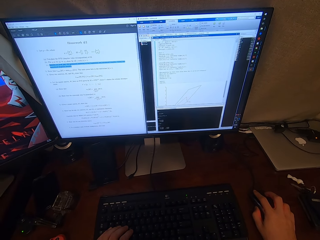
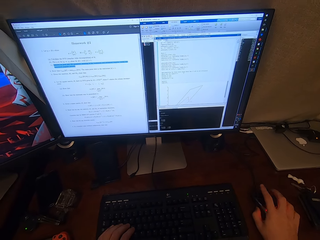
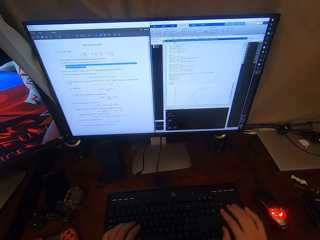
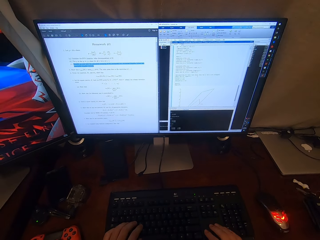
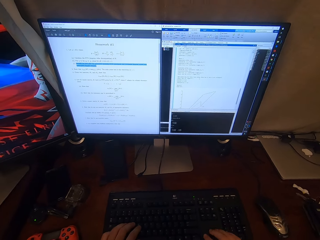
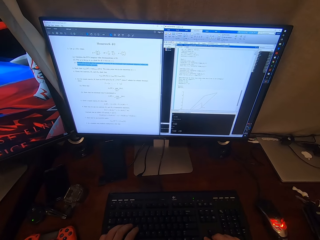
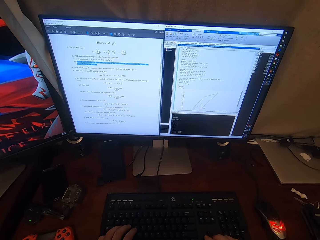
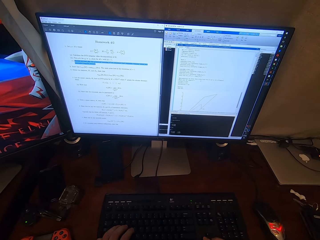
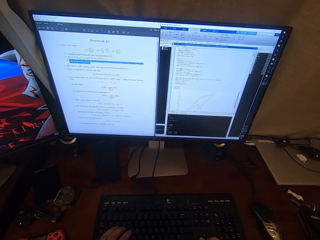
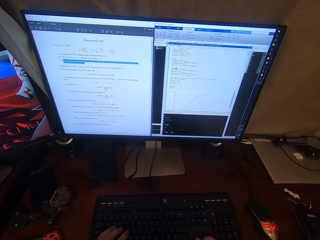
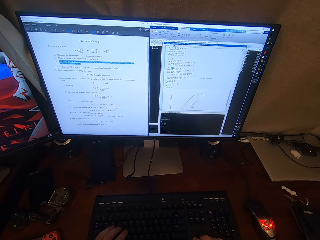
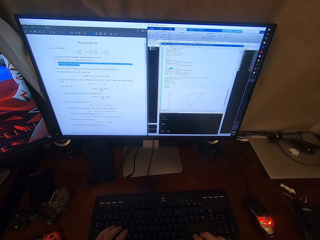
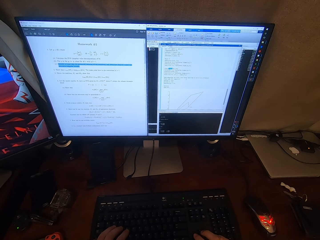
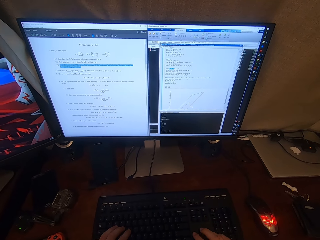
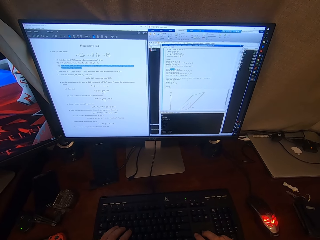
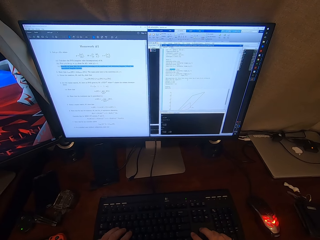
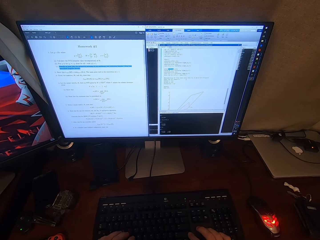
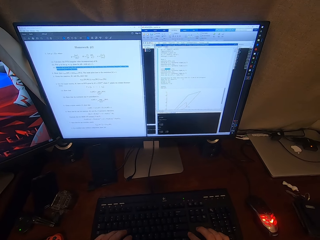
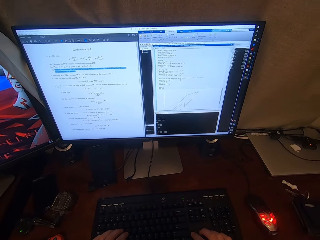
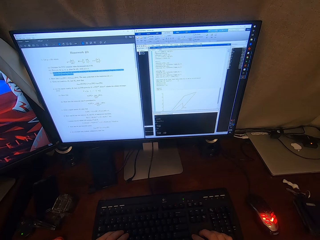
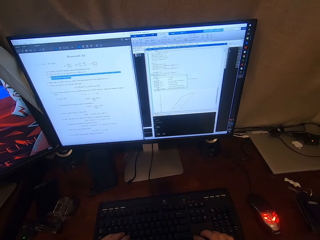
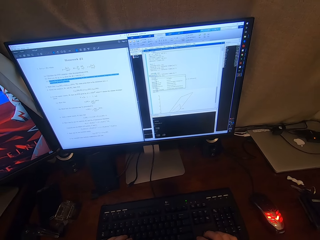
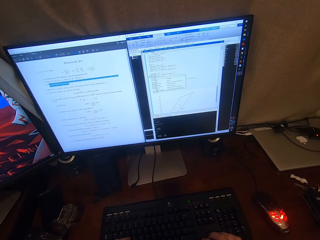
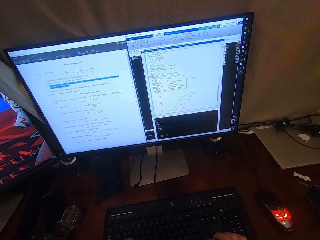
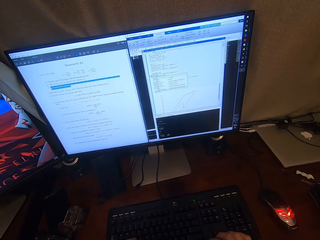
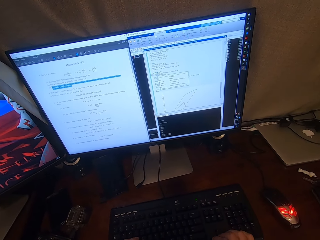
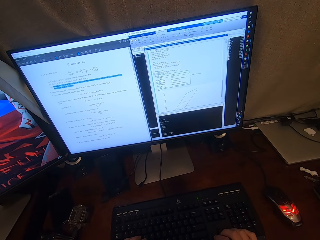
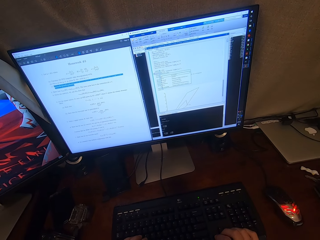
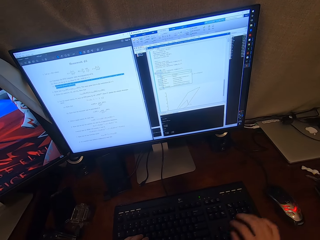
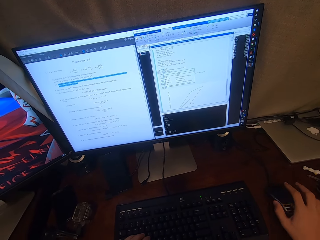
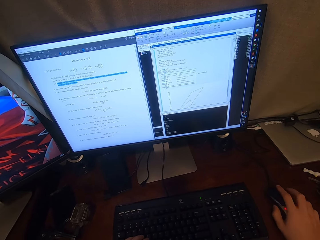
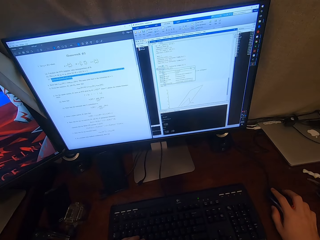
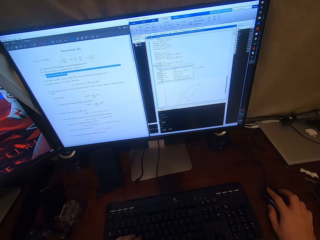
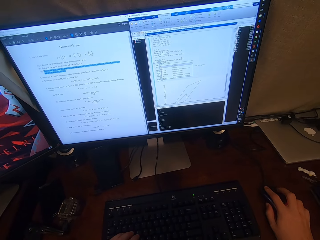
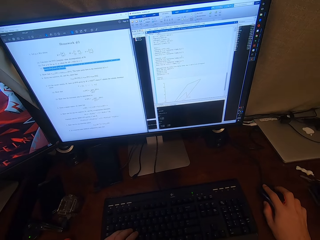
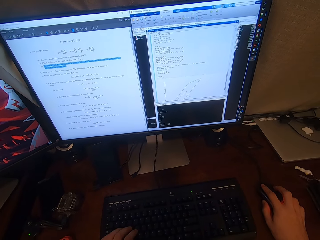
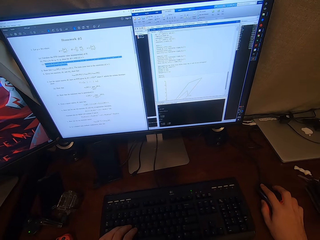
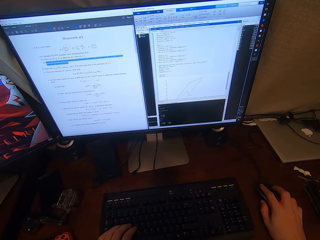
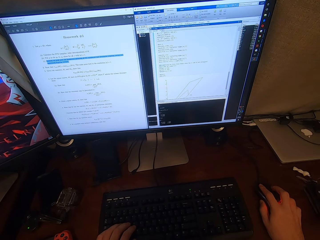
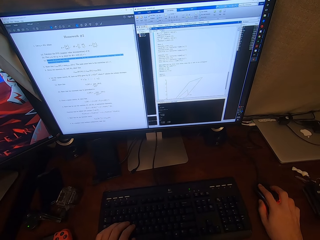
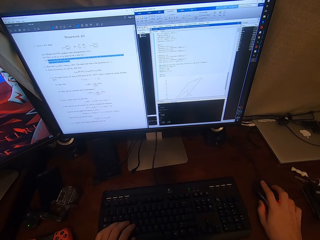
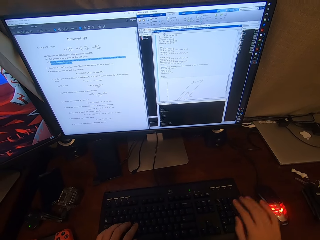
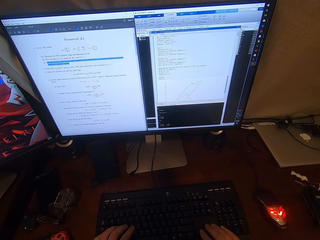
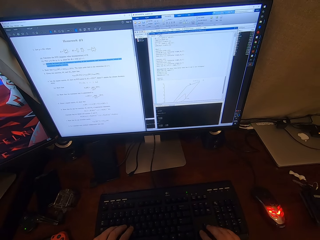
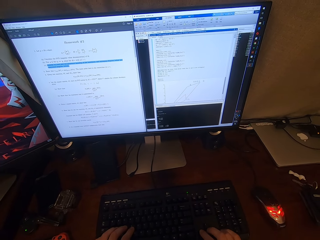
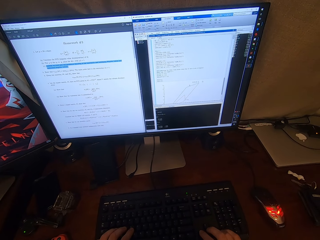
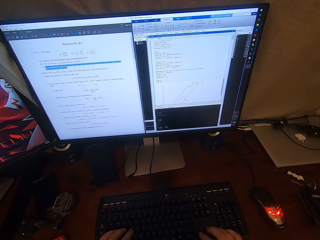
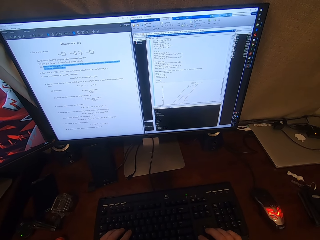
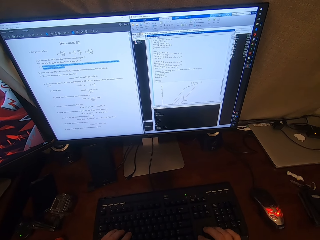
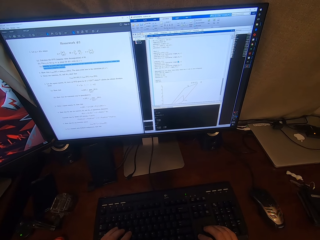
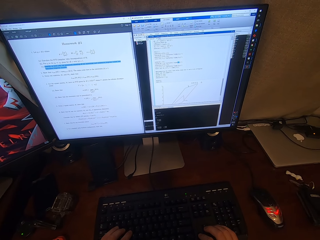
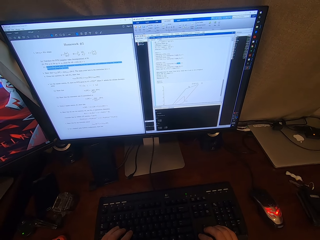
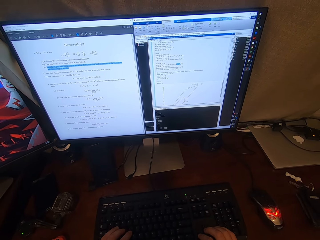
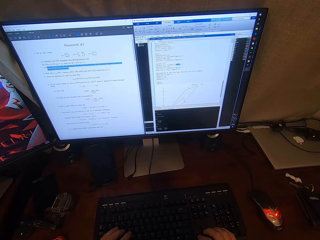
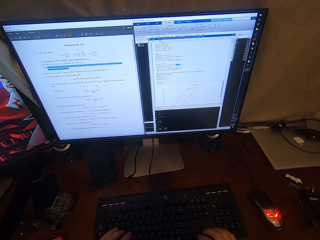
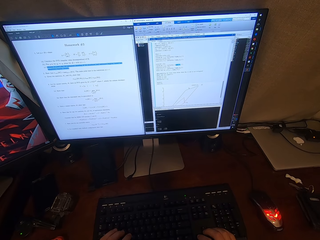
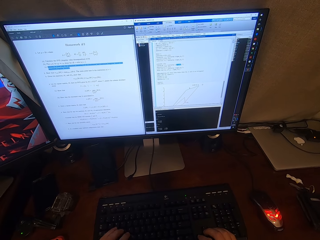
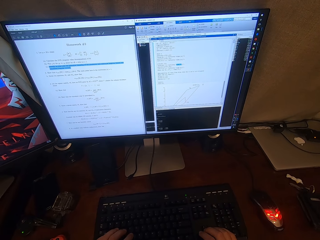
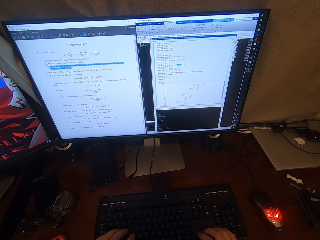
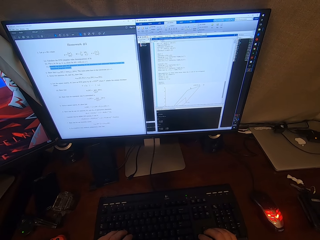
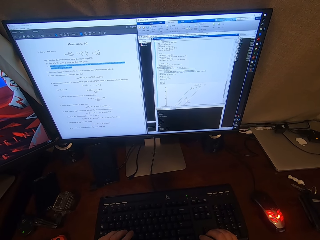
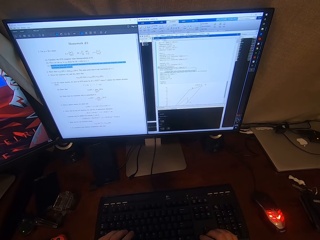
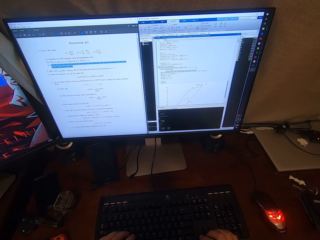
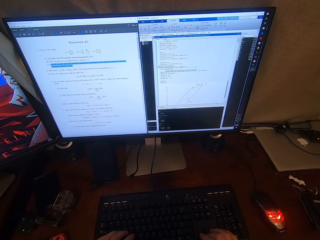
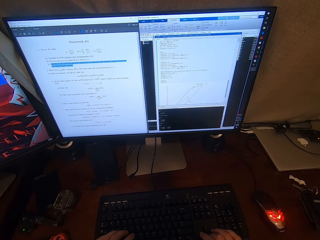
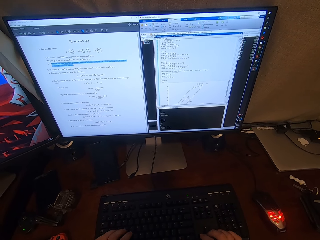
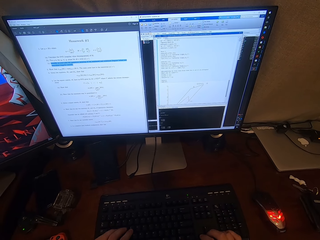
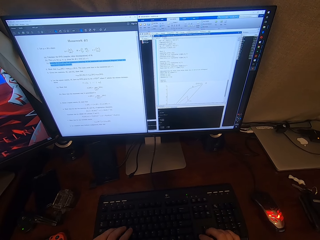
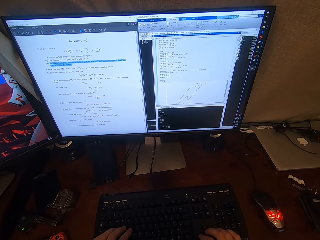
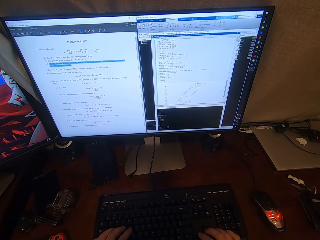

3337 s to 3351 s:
The camera wearer types on the computer keyboard. They operate the computer with a mouse. They type on the computer keyboard.

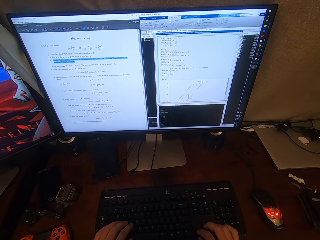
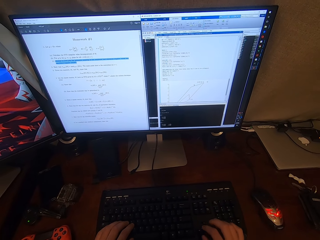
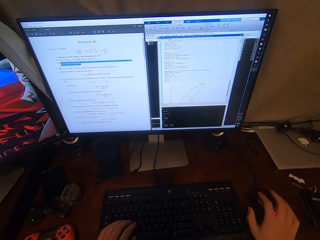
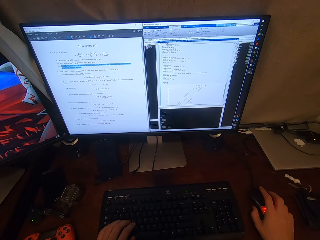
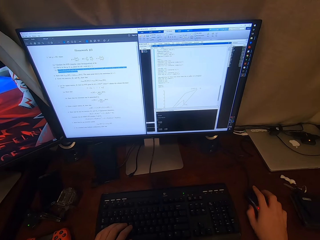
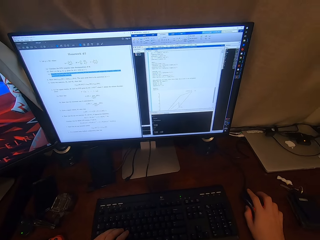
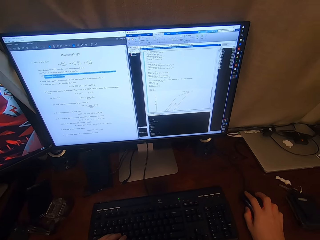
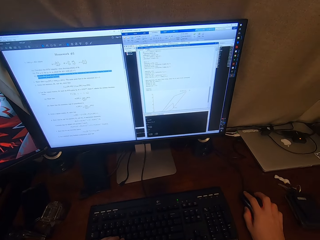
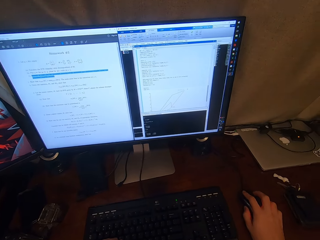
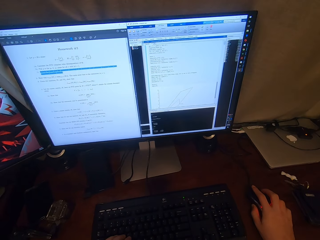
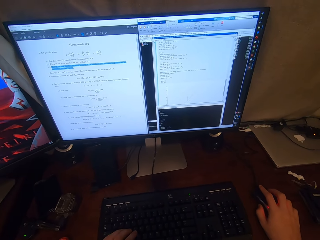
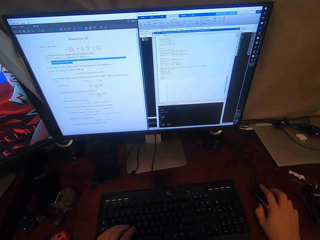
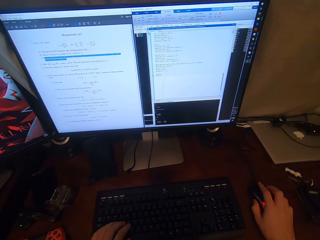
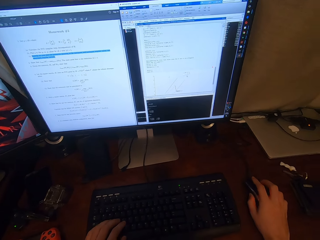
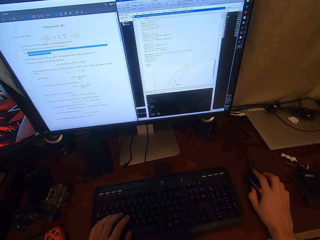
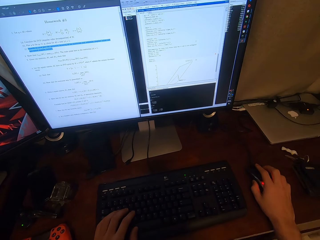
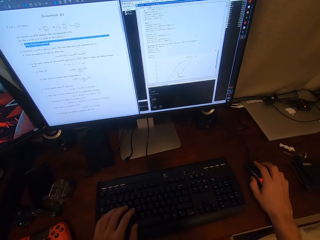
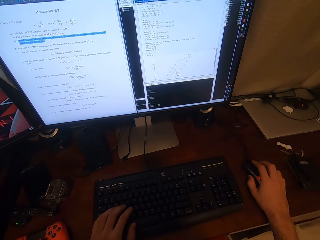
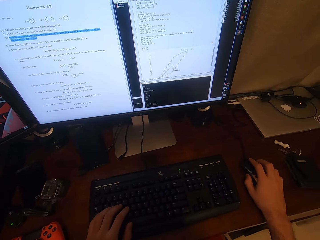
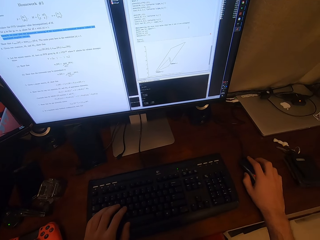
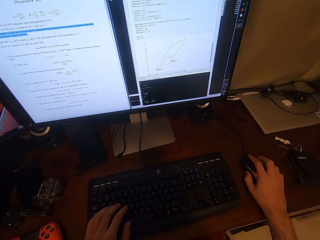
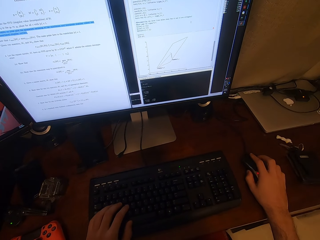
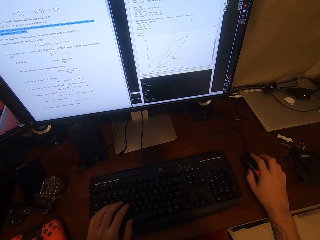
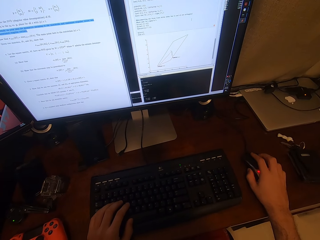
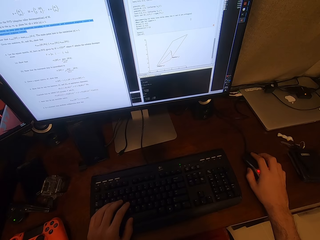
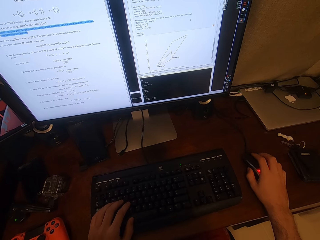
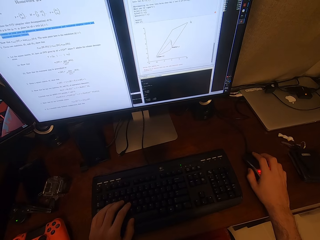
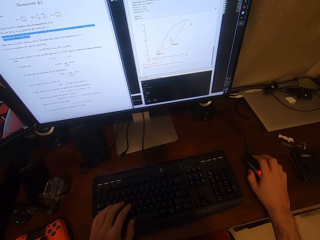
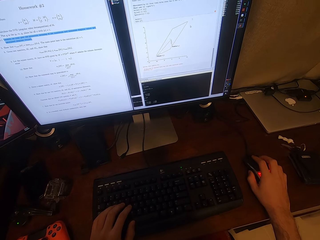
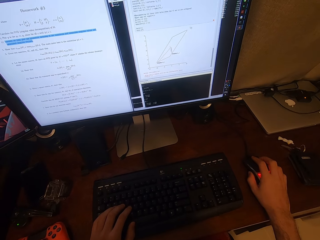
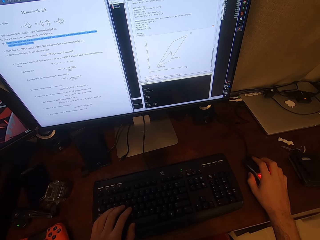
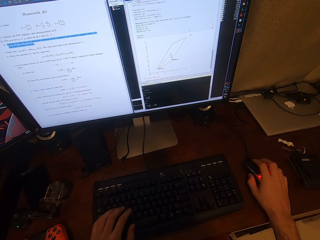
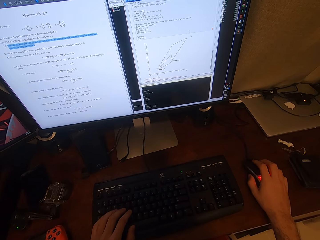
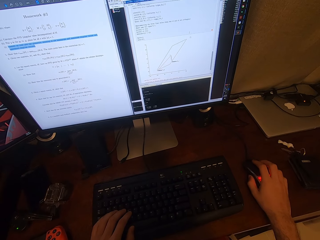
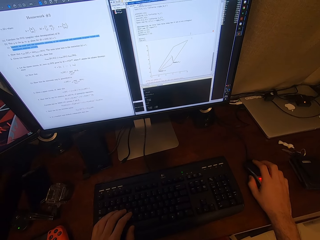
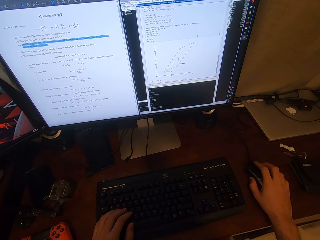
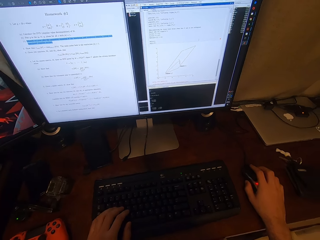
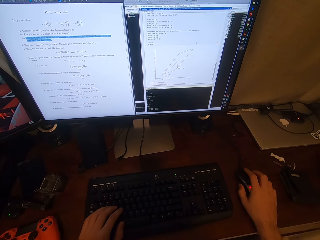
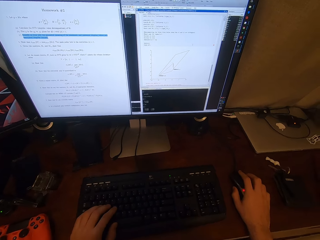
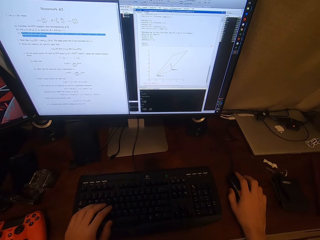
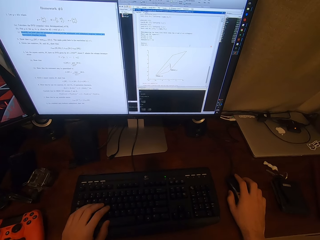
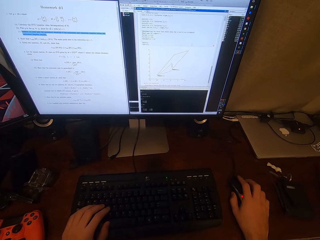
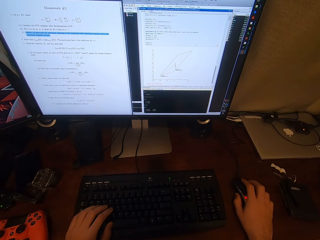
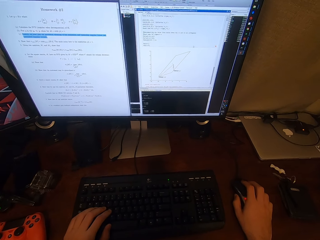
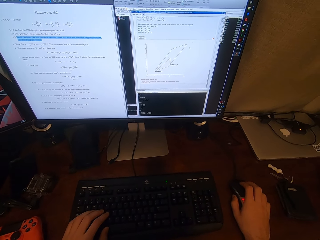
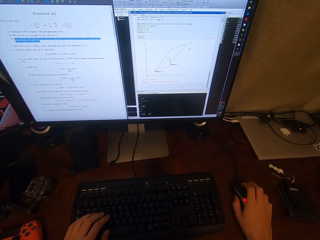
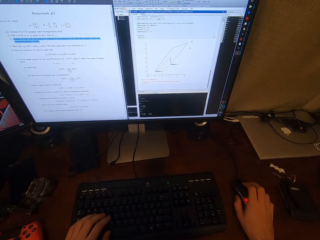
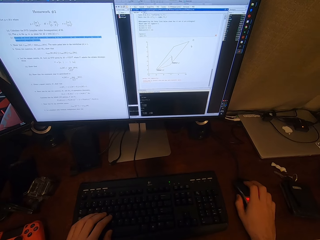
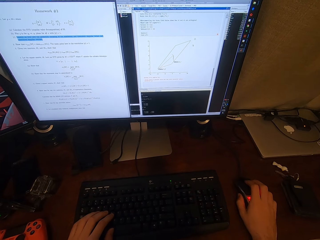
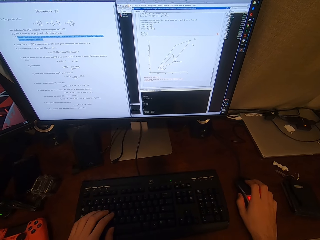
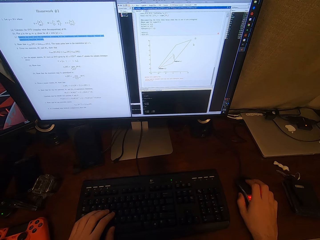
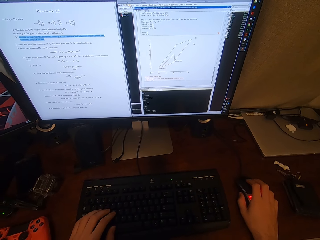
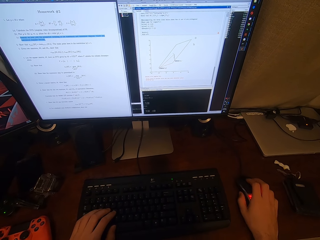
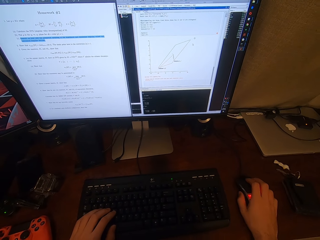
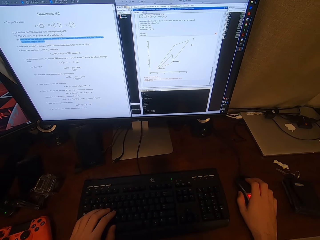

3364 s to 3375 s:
The camera wearer browses on a computer.
